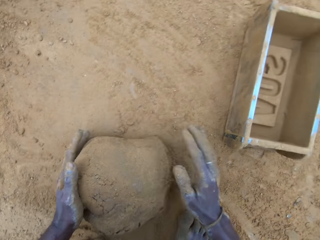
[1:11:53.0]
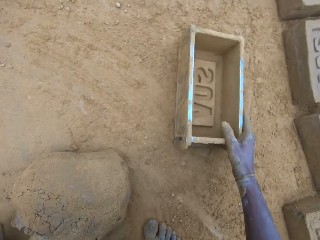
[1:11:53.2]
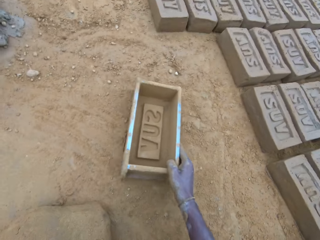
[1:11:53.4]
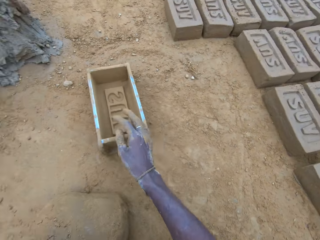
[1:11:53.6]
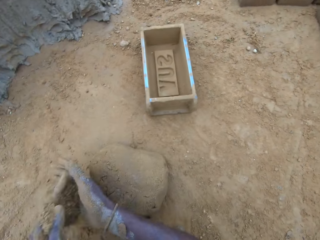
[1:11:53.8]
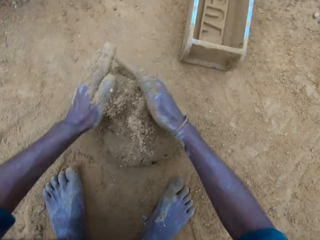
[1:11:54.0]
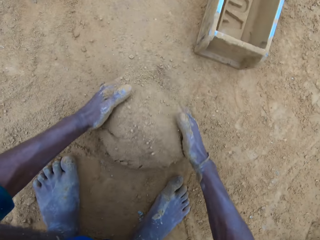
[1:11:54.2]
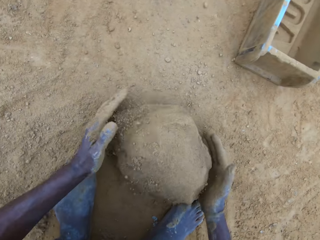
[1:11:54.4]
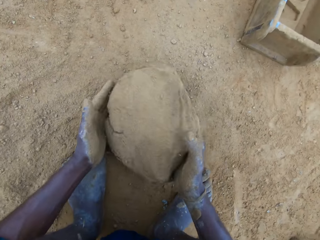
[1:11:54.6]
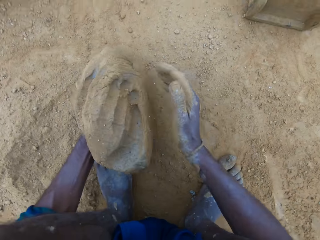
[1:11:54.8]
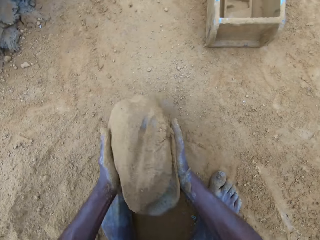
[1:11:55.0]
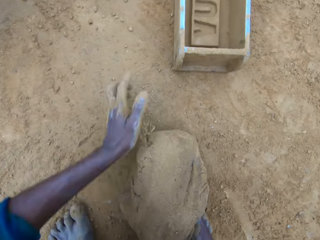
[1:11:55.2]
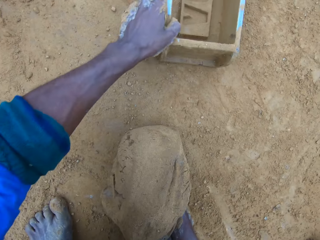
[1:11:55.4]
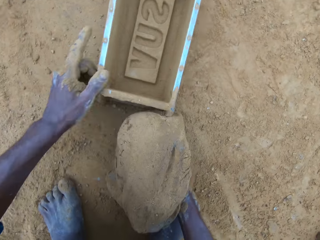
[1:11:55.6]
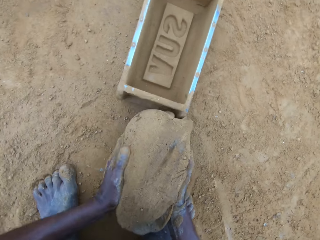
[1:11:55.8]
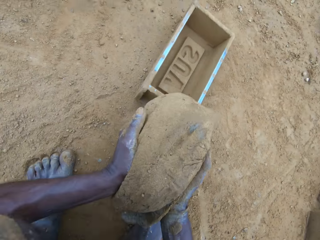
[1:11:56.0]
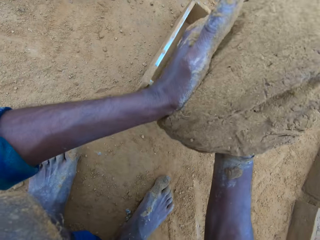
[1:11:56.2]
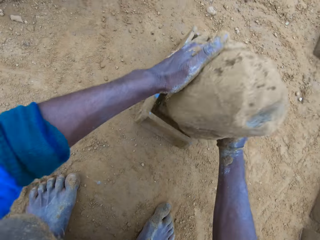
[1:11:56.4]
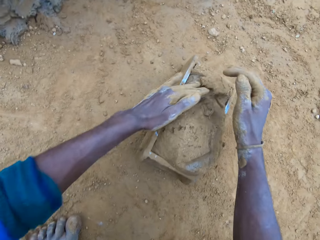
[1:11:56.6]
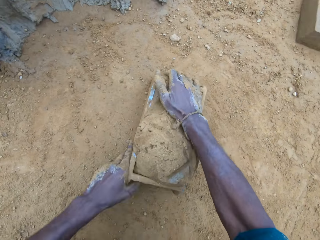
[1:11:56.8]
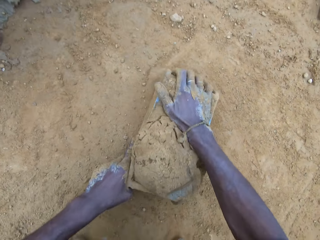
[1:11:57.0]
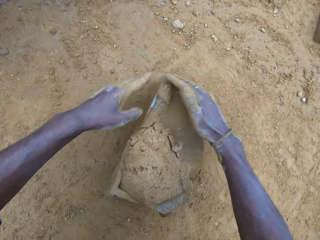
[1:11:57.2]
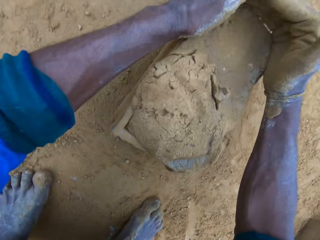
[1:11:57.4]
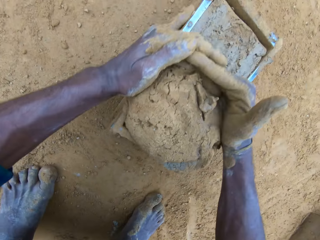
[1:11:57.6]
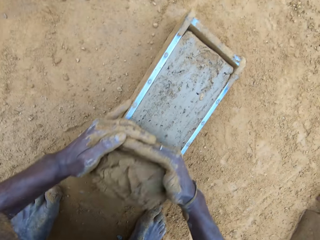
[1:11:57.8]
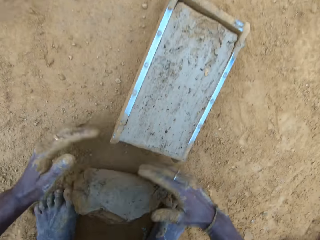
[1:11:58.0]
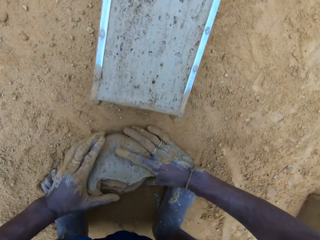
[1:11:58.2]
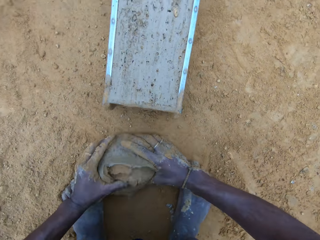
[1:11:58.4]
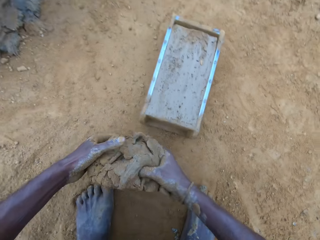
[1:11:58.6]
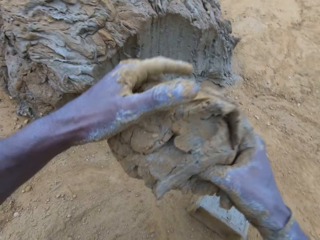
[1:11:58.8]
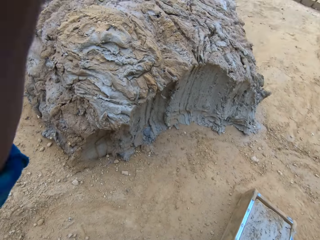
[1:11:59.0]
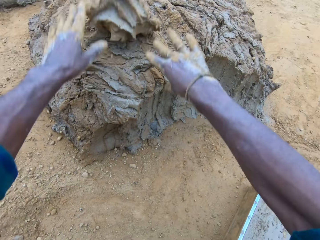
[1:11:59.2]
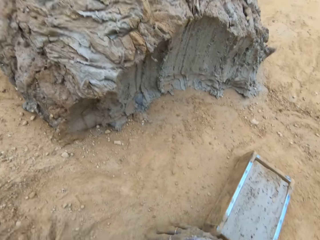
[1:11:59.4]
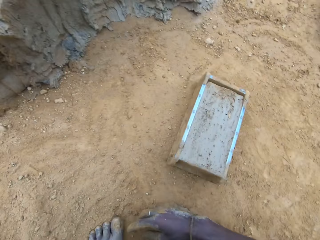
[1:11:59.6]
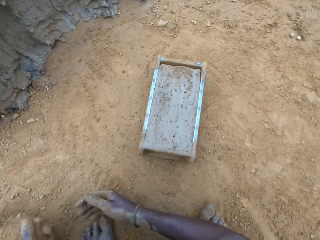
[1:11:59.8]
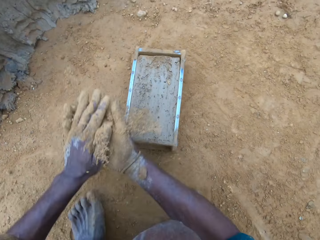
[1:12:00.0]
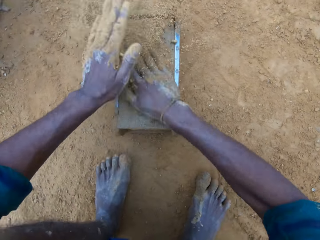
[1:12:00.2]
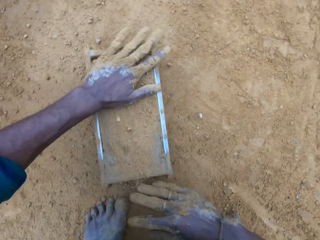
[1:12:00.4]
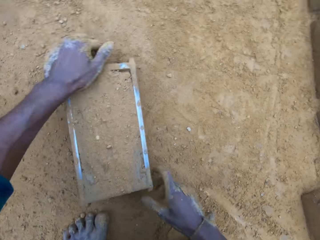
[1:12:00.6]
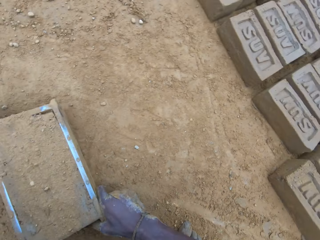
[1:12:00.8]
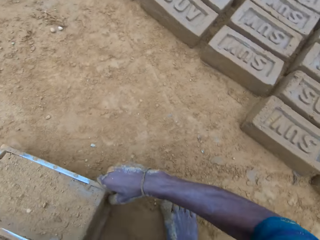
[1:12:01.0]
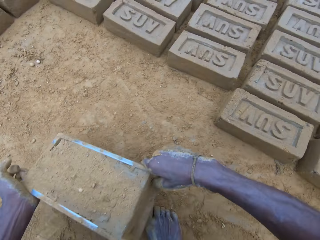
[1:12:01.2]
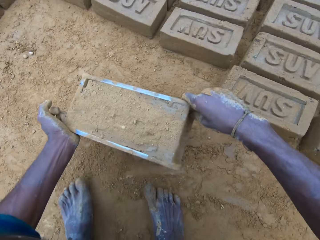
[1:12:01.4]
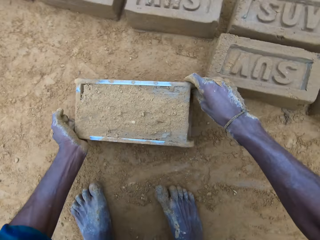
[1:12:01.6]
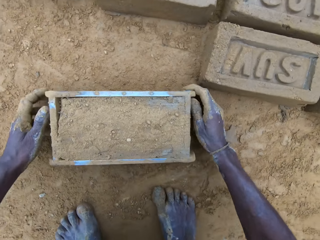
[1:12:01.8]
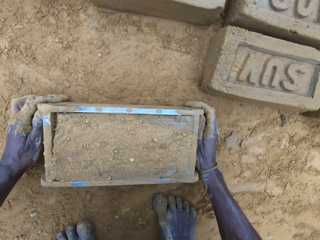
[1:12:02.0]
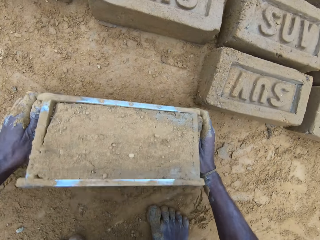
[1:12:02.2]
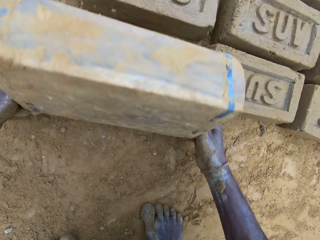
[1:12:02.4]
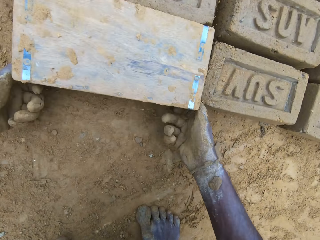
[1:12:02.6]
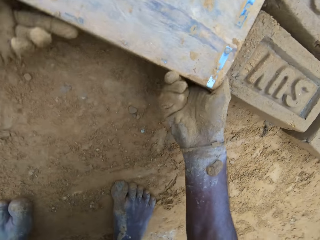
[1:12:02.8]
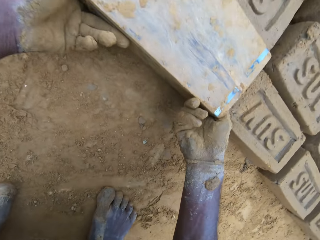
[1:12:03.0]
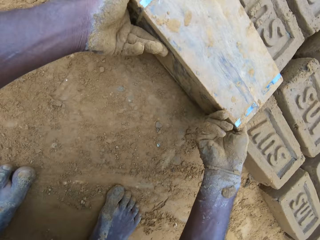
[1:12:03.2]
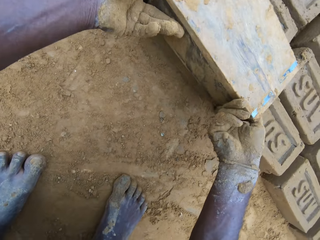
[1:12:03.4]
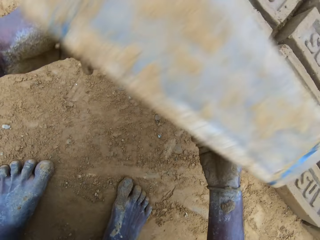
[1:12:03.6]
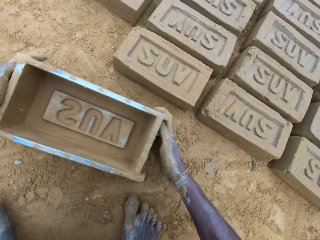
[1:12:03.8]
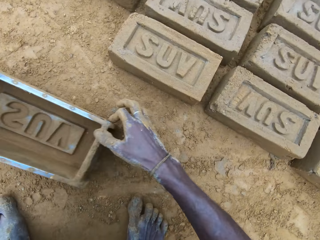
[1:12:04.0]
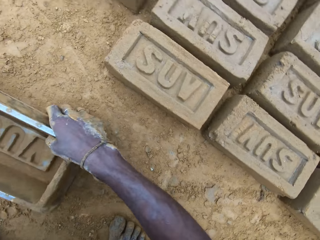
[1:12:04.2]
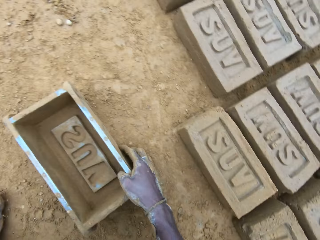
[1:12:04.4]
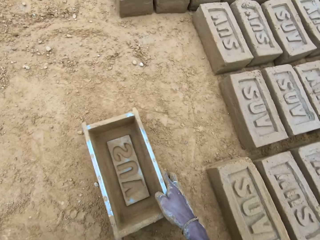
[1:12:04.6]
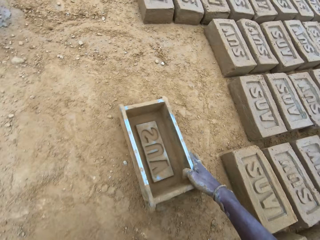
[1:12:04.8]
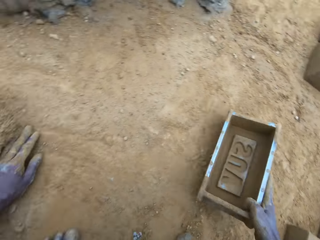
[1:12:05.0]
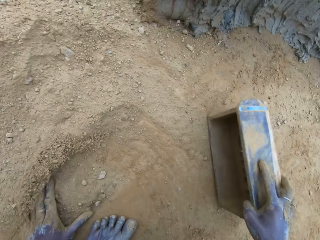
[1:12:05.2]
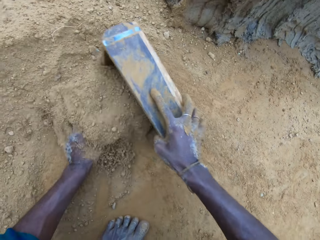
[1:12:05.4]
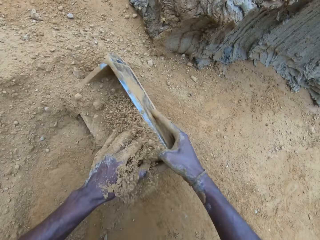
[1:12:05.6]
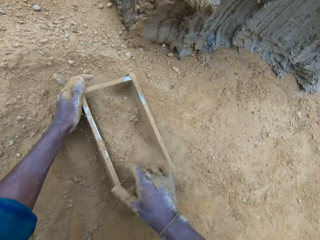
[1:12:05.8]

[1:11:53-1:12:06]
The camera wearer moves the brick mold on the ground. He picks the clay. He pours sand on the clay mix on the ground. He puts the brick maker down. He carries the clay mix from the ground. He gives form to the clay. He moves the brick mold on the ground. He takes the brick maker. He drops the clay mix in the brick mold. He levels up the brick mold with the clay mix with his hands. He holds the brick maker and removes some clay. He carries the clay mix from the ground. He drops the clay mix in his hands on the clay mix on the ground. He pours sand on the clay mix in the brick mold. He applies soil in the hands and touches the clay. He moves the brick mold on the ground. He puts the brick maker down. He removes the brick mold from the molded brick. He turns the brick maker, lifts the brick maker and holds the brick maker. He drops the brick mold on the ground. He pours sand into the brick mold.

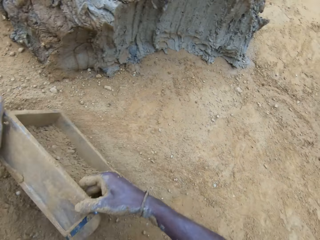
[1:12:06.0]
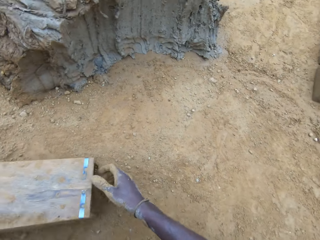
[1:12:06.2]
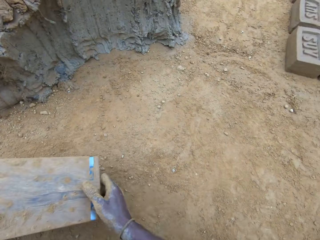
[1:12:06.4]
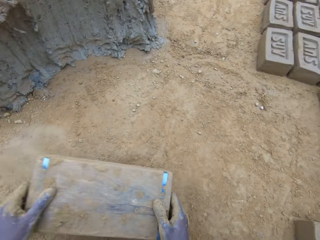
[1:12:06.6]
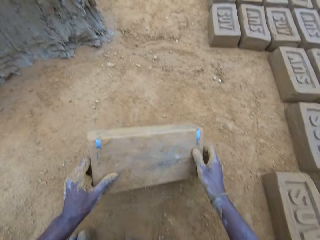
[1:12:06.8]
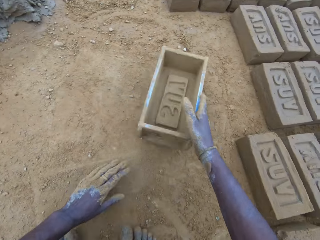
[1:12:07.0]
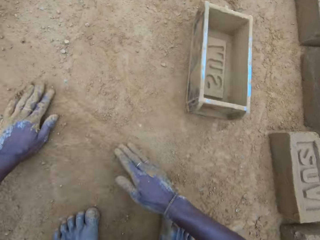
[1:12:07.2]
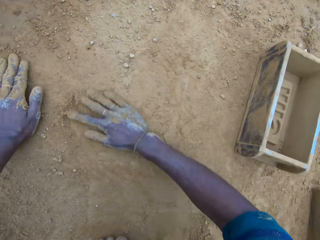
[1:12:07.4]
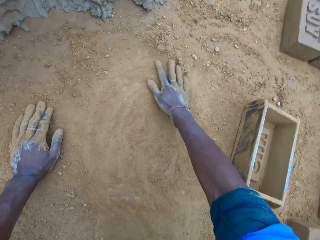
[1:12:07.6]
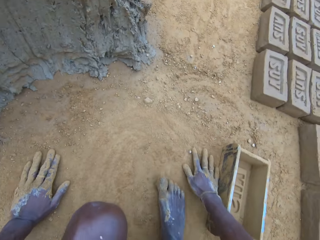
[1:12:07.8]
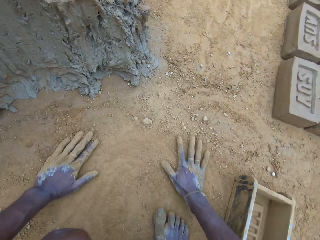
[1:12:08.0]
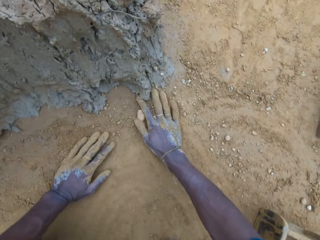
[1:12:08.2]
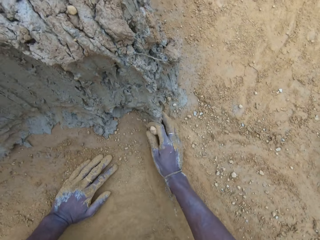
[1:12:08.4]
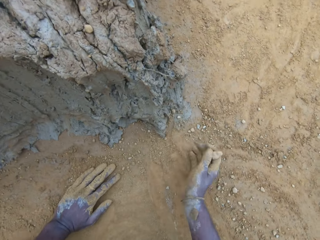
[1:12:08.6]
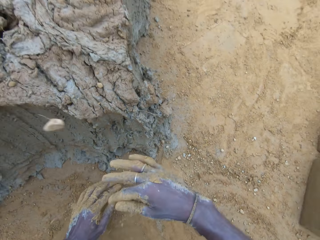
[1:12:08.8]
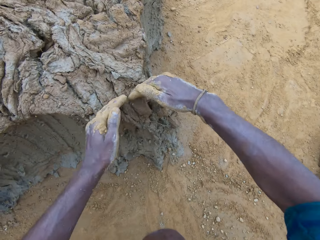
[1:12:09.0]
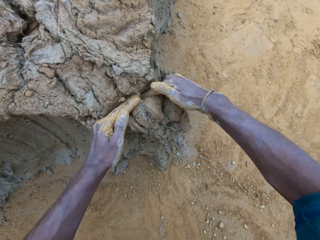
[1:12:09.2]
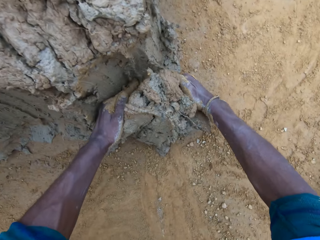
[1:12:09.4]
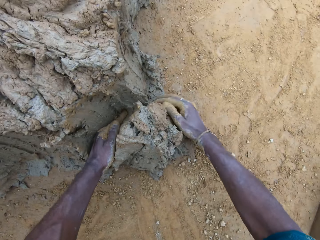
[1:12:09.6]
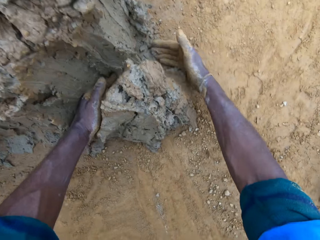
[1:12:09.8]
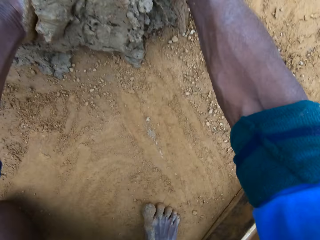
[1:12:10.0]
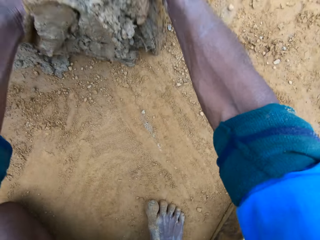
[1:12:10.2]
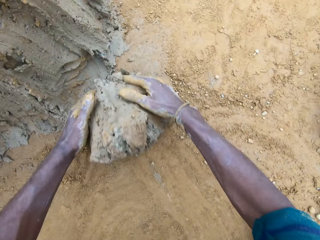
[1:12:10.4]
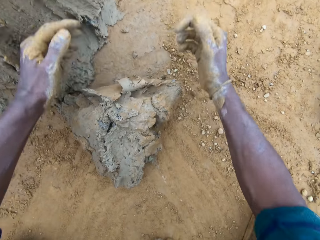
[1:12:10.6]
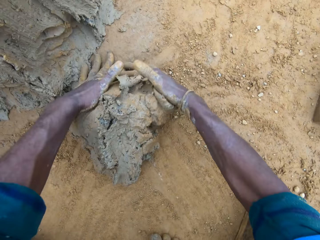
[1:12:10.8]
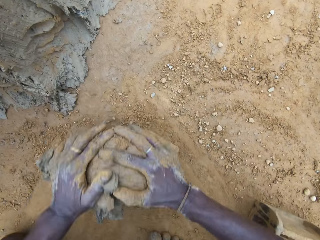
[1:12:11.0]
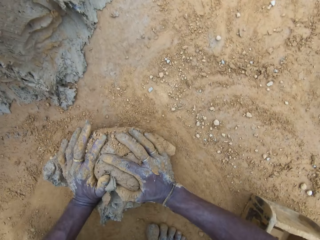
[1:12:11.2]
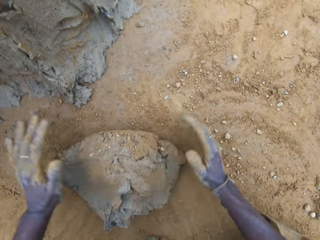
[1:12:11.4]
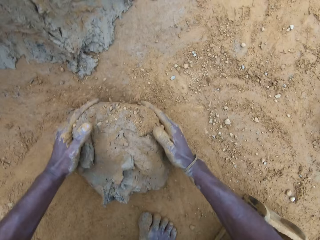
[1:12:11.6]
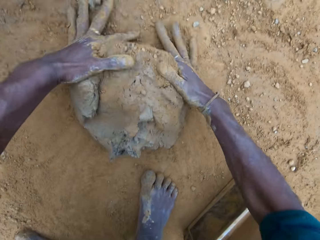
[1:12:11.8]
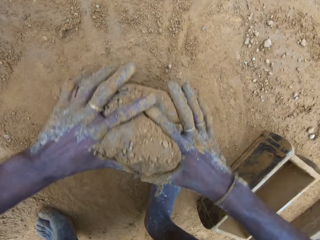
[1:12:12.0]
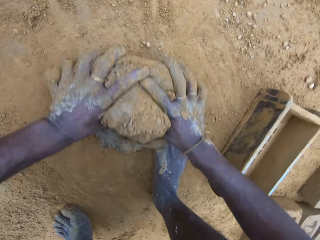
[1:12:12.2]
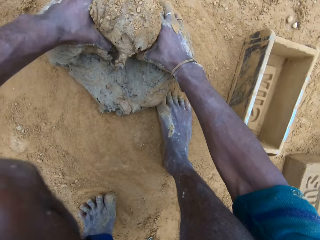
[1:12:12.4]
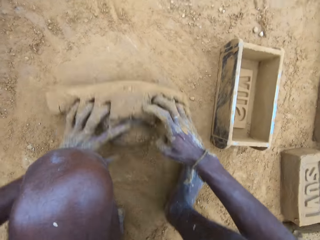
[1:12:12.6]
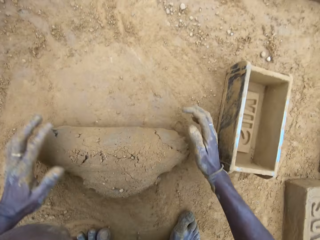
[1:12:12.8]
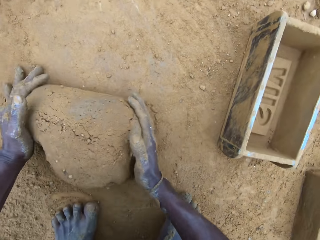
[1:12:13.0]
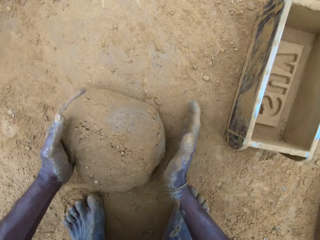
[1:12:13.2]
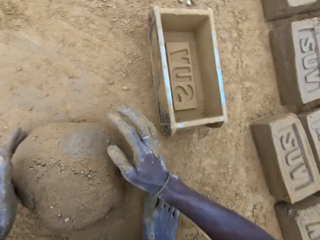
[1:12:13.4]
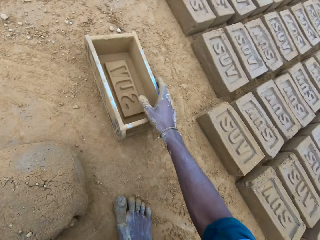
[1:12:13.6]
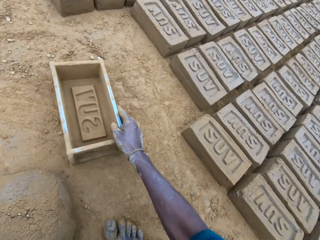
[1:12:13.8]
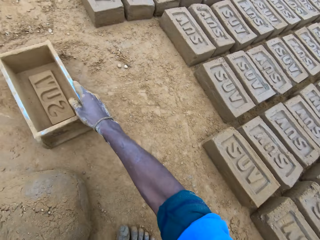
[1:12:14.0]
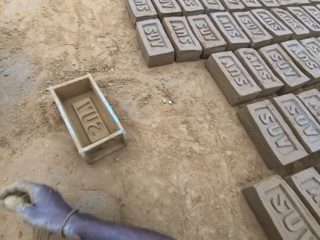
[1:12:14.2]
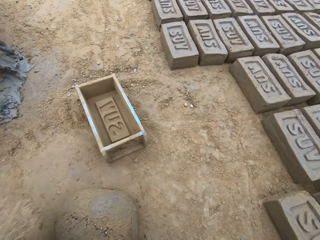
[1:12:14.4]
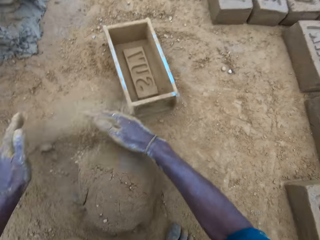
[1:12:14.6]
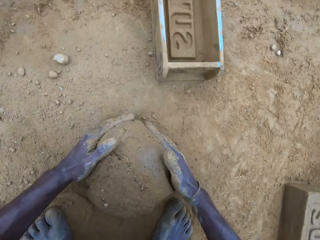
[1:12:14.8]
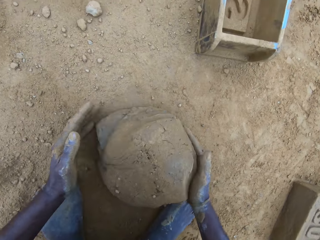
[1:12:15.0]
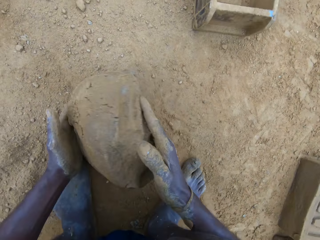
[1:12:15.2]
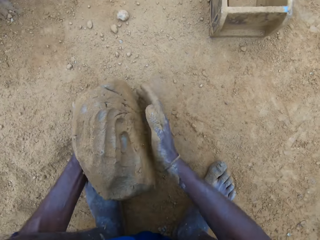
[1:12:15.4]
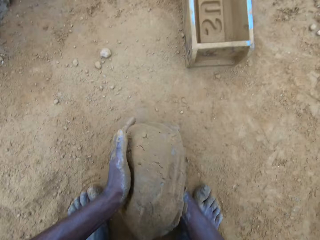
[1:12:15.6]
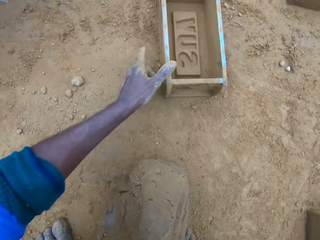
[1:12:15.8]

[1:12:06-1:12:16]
The camera wearer pours out sand from the brick mold. He drops the brick mold on the ground. He swipes his hands on the ground. He spreads the soil. He picks up a stone from the ground. He throws the stone in his right hand. He takes out part of the clay mix on the ground. He rolls the clay mix on the ground. He gives form to the clay. He moves the brick mold on the ground. He picks up the brick maker. He pours sand on the clay mix on the ground. He puts the brick maker down. He gives form to the clay. He carries the clay mix from the ground.
